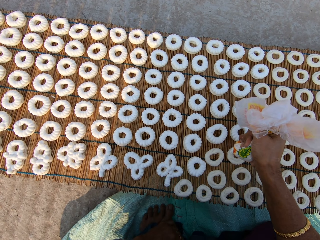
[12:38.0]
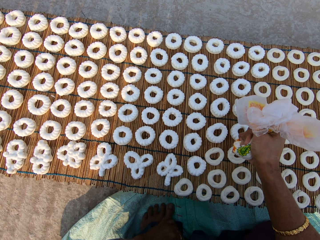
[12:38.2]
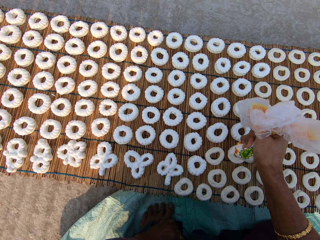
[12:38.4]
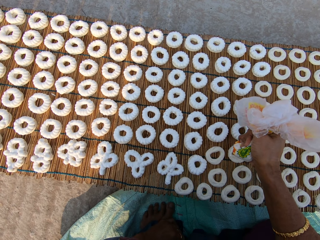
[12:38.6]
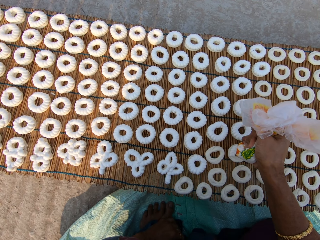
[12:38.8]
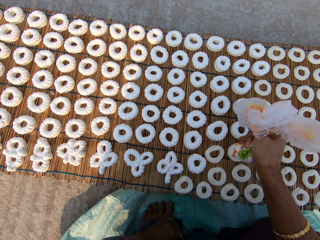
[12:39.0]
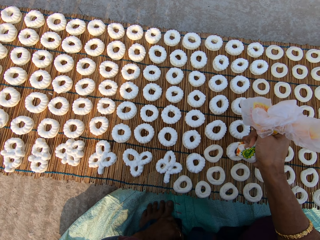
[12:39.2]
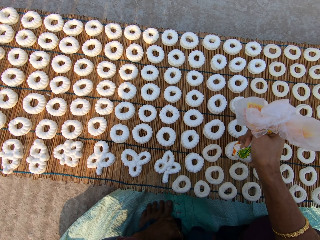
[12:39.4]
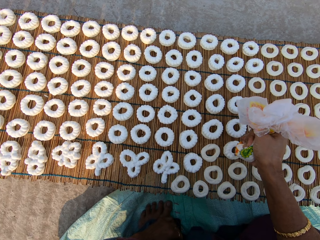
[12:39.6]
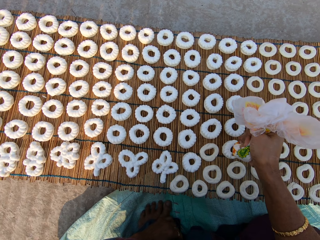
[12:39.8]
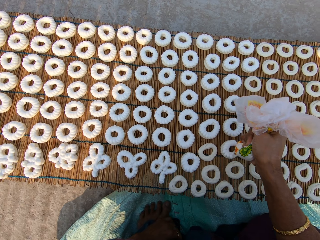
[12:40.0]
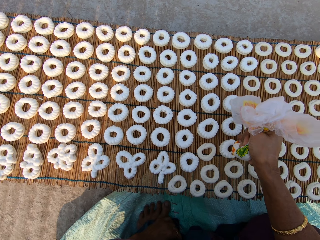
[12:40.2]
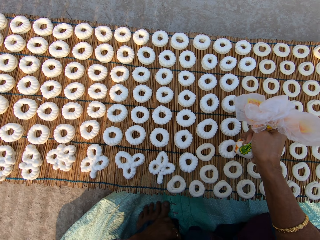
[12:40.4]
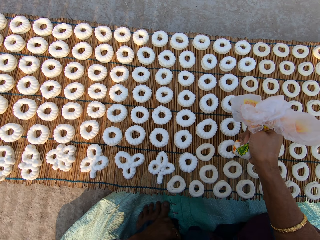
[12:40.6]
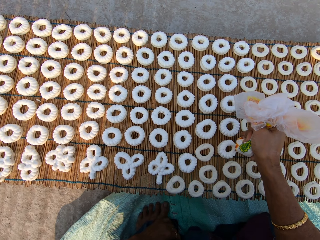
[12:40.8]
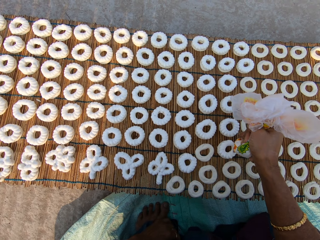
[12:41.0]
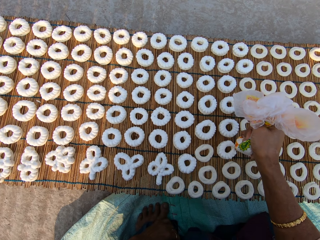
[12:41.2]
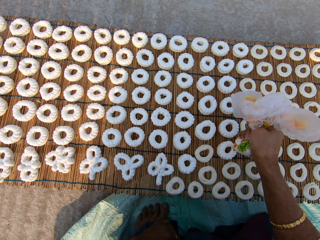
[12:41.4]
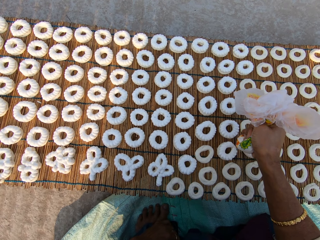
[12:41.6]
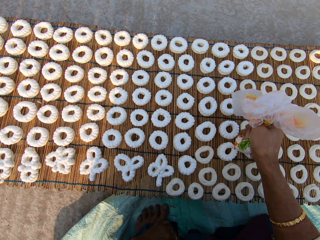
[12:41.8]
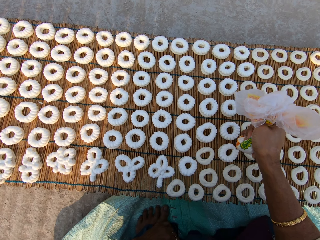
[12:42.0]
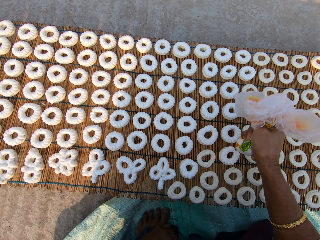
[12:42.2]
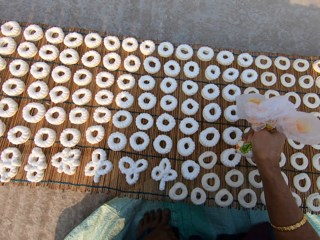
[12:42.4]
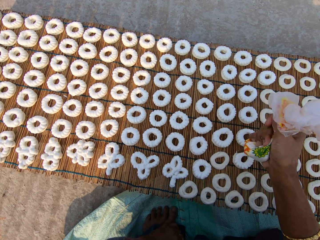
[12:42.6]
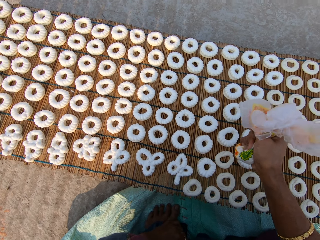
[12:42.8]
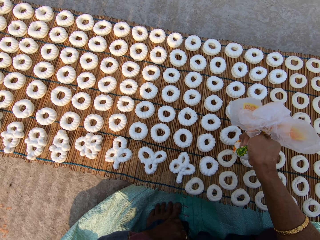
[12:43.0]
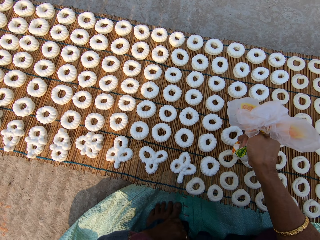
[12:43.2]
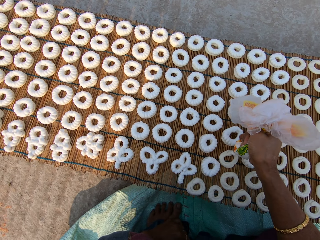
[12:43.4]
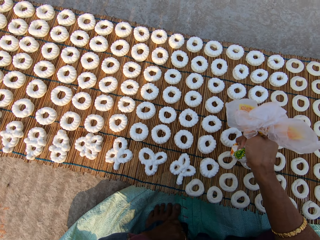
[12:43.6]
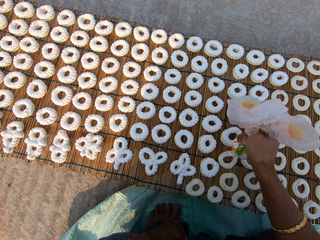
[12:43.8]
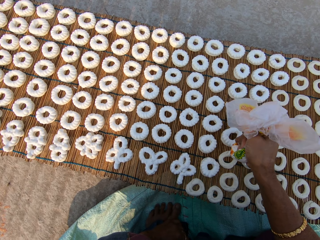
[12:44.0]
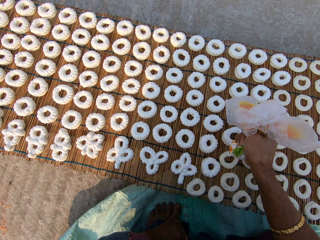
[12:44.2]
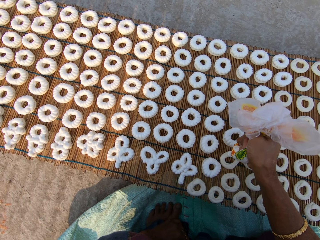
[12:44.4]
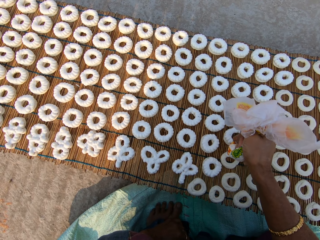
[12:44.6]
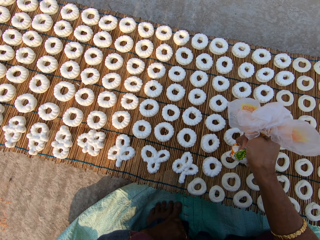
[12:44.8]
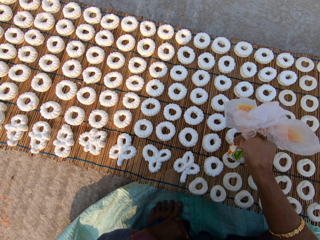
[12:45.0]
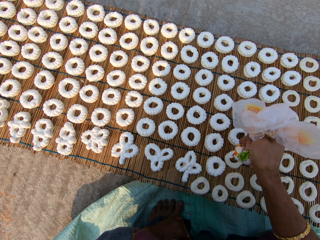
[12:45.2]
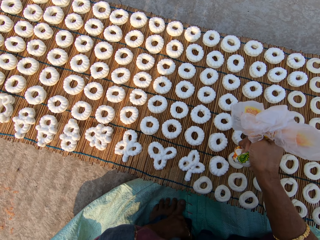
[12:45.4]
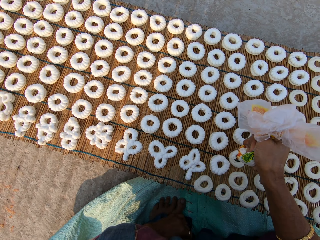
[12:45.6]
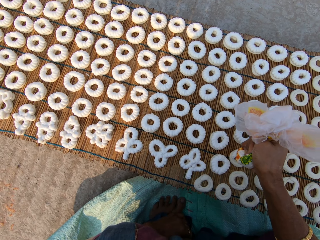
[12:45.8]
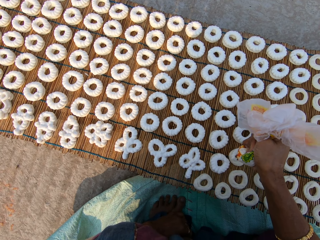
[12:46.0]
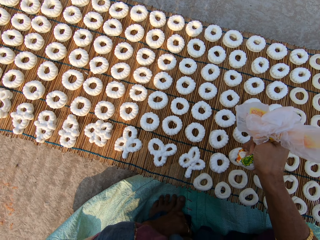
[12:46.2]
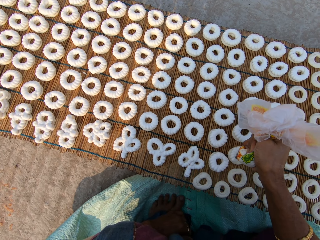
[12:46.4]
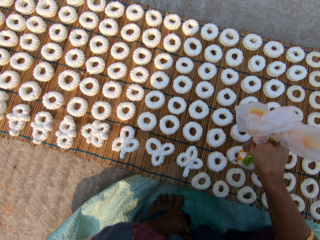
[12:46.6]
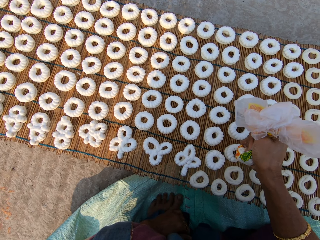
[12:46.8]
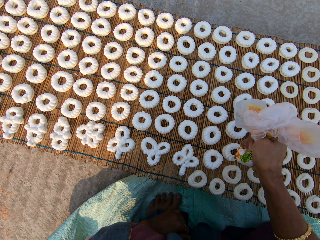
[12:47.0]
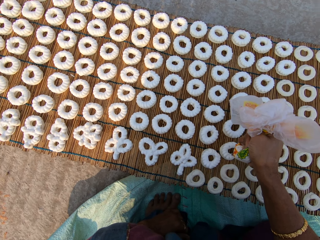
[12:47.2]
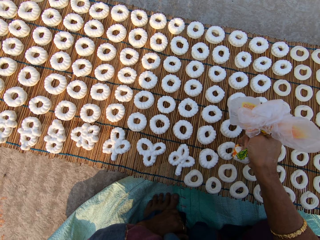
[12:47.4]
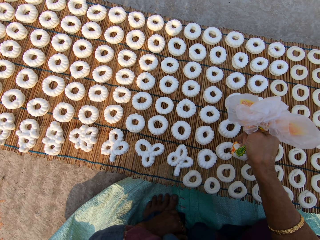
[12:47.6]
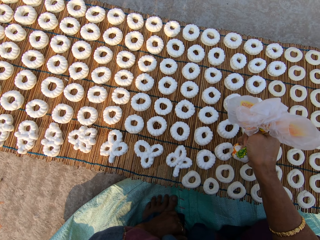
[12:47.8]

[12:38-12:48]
The camera wearer applies flour paste from the plastic bag on another dough on the mat.

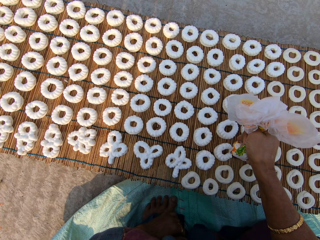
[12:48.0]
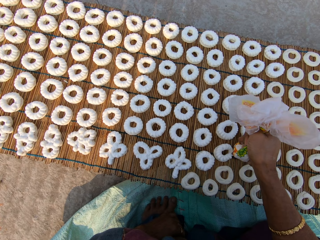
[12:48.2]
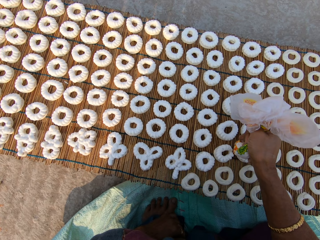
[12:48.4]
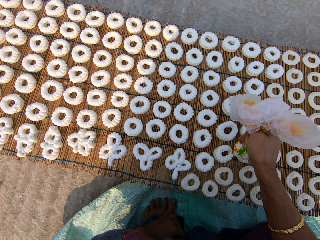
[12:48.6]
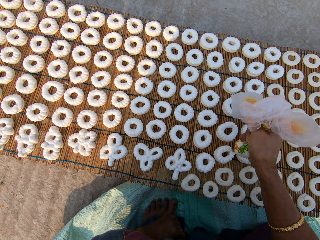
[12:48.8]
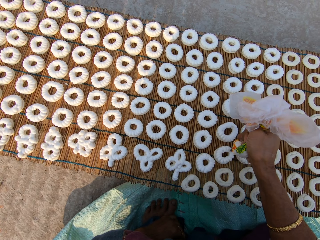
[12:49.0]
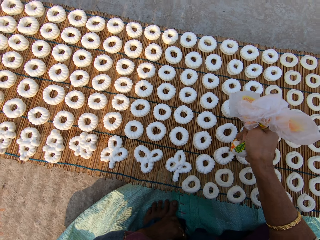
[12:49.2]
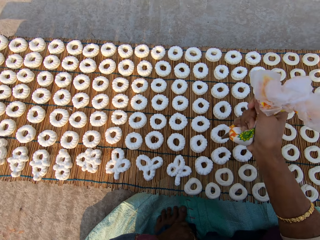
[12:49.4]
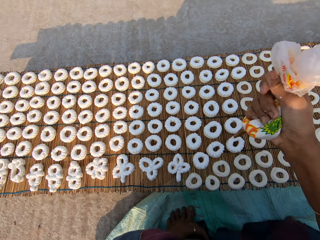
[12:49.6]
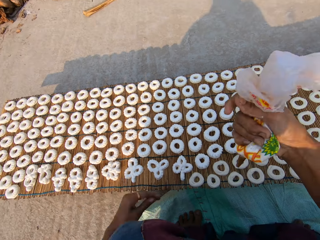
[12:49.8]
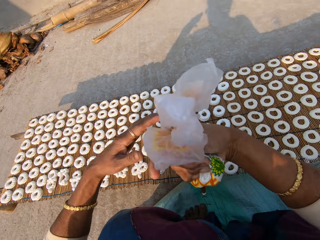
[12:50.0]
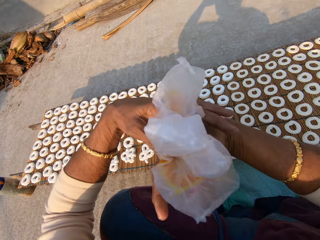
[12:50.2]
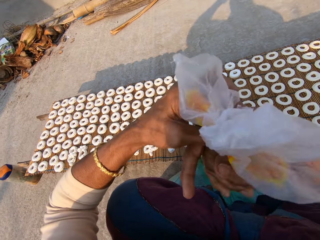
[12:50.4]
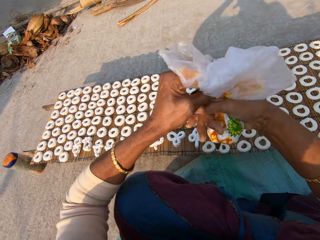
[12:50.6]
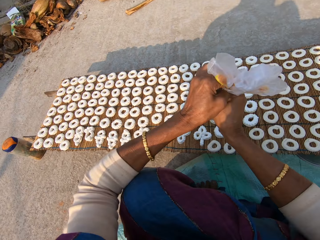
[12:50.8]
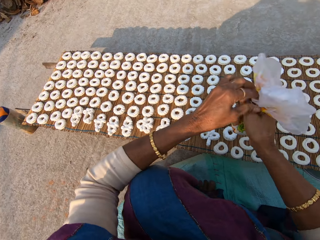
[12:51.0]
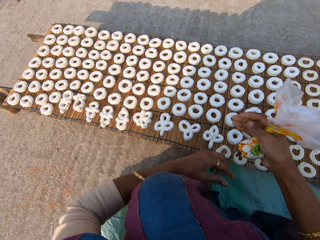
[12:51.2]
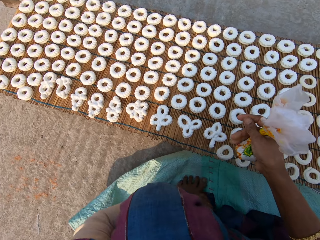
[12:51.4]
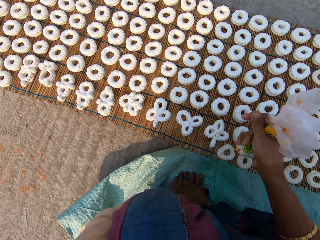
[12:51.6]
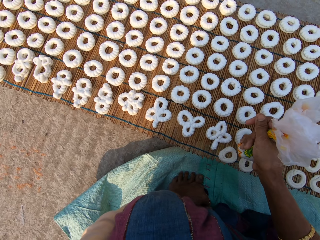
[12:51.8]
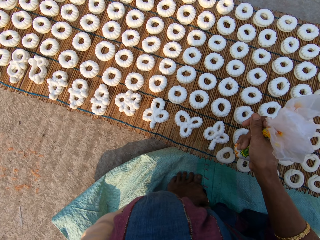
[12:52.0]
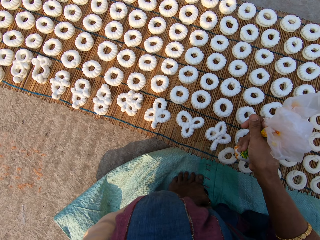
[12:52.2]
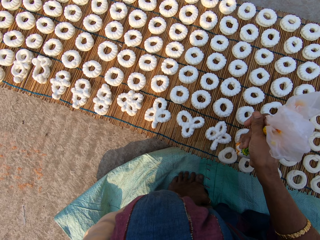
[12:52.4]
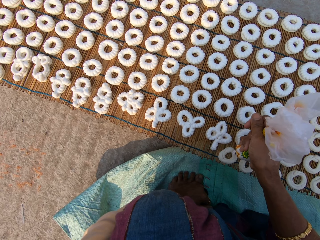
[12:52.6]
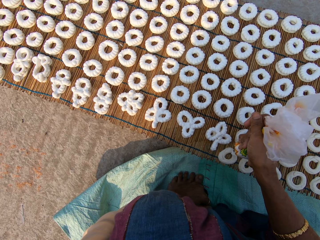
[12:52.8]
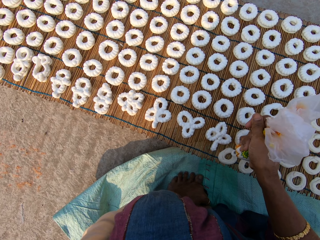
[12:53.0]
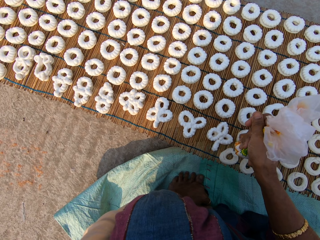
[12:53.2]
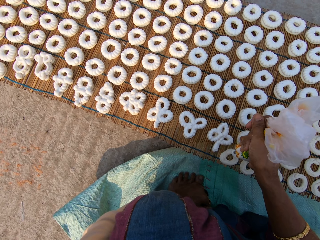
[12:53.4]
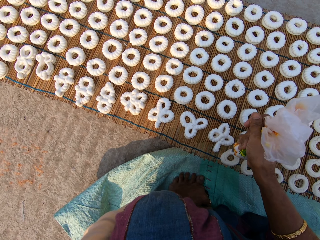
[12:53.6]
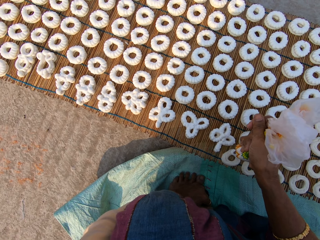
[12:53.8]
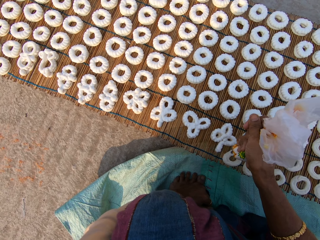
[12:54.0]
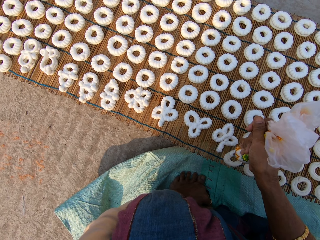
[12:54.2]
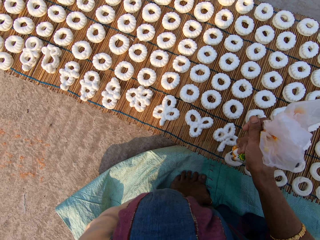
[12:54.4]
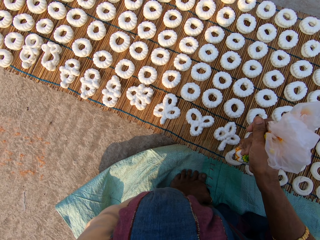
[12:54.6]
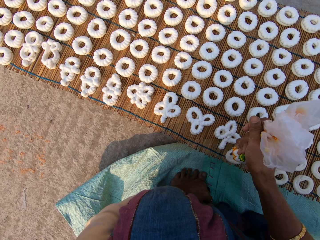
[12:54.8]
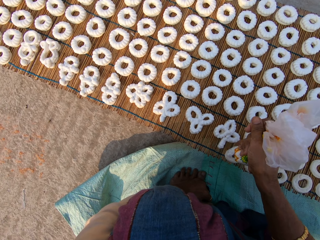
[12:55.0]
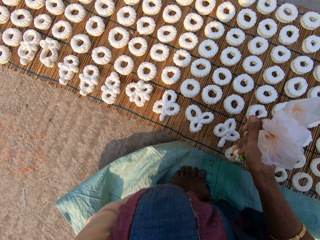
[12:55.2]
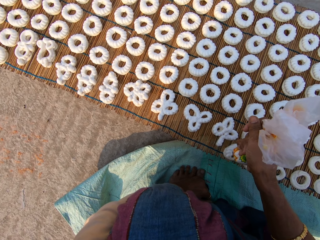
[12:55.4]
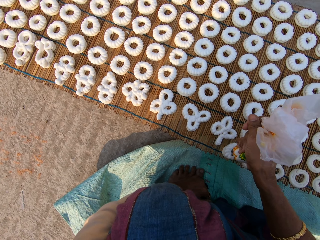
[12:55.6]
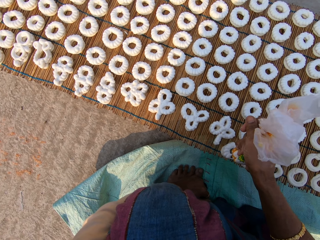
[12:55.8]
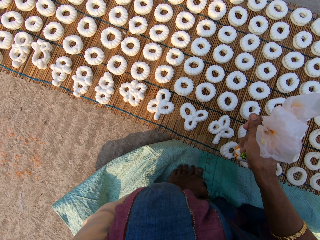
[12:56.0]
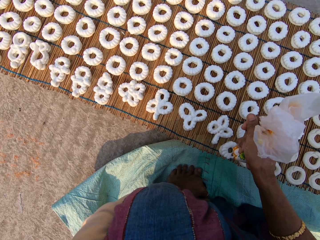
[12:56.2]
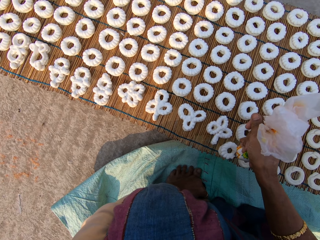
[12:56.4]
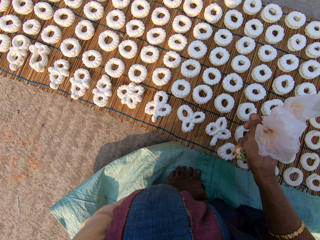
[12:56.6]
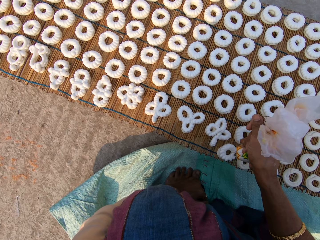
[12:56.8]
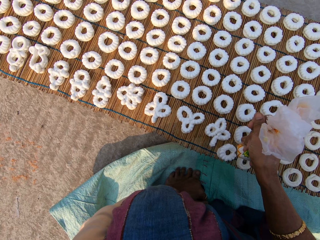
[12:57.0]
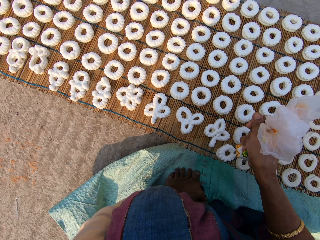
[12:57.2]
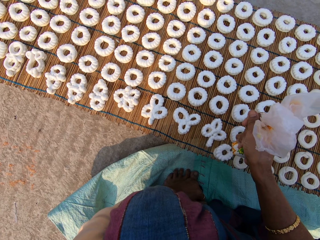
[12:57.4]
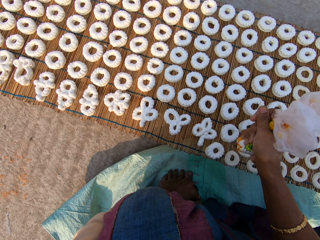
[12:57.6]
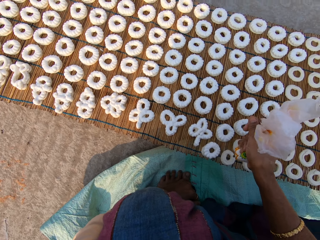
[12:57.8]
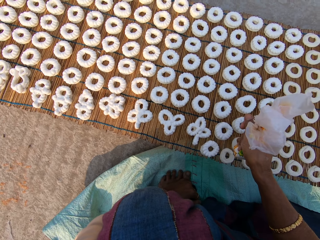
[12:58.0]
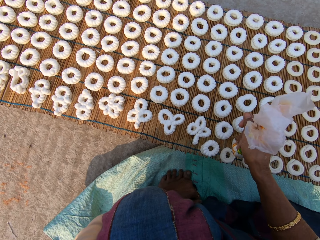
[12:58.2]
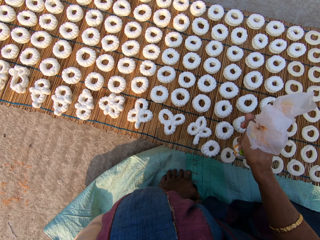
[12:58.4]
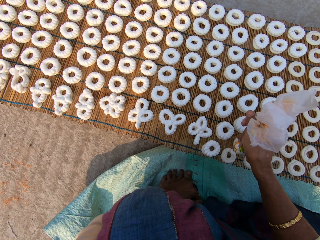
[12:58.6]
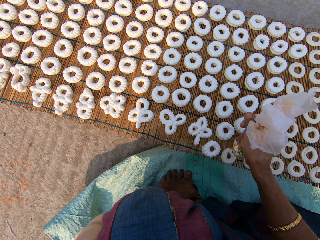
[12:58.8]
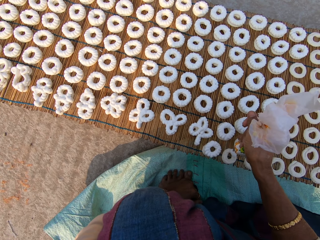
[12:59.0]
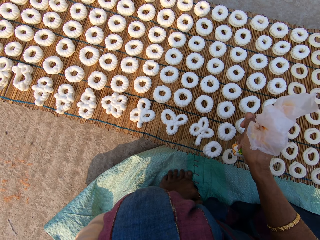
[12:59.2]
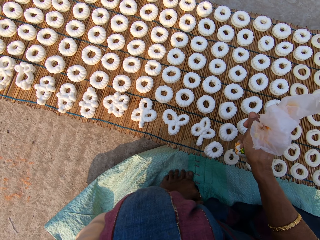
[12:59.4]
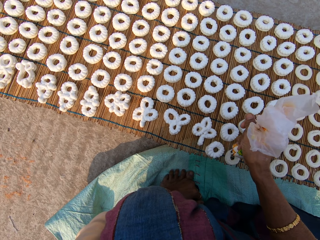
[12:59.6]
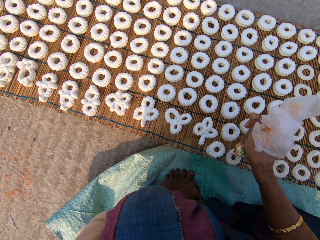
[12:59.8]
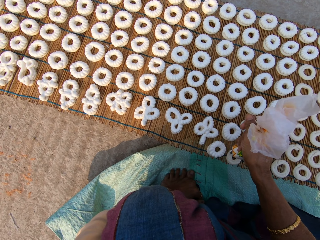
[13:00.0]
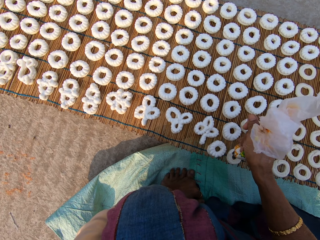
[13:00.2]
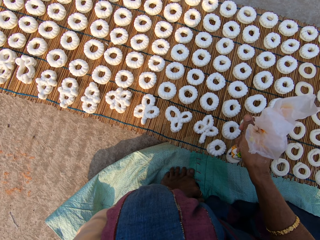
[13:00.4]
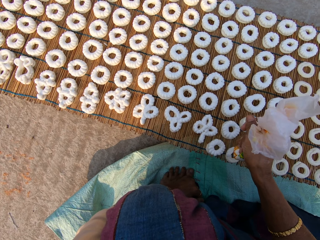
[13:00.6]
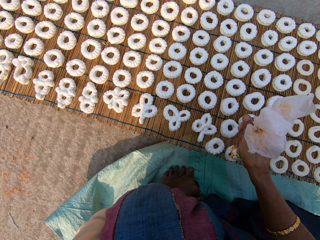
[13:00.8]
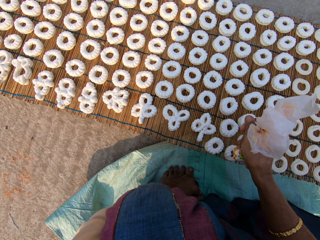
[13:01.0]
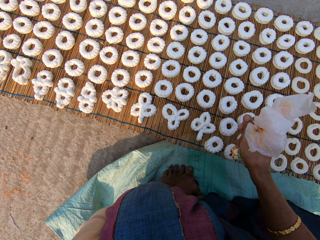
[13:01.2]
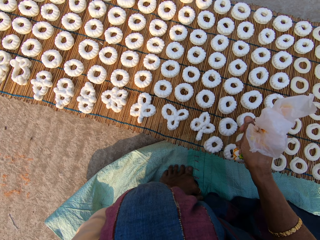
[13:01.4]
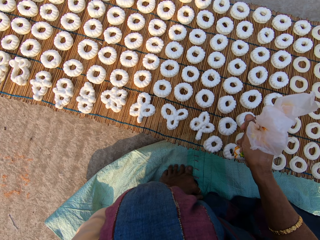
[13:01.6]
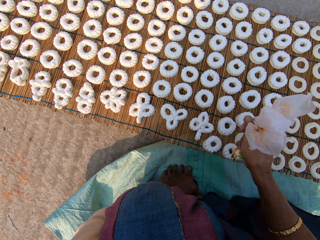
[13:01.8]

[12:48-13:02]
The camera wearer tightens the paper or plastic bag with the cream. They apply flour paste from the plastic bag on another dough on the mat. They apply it again.
